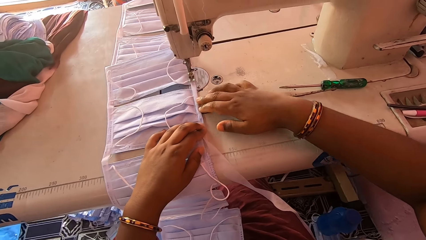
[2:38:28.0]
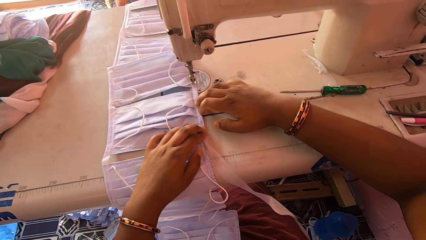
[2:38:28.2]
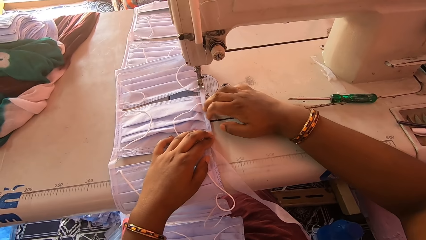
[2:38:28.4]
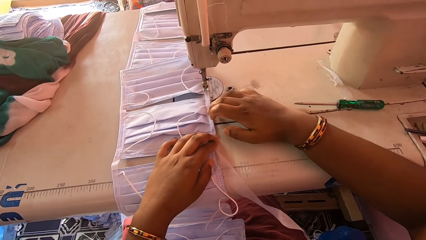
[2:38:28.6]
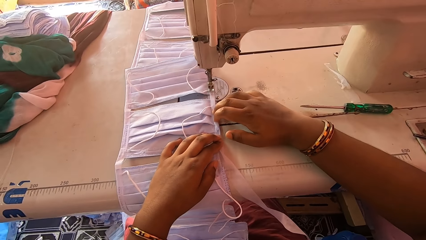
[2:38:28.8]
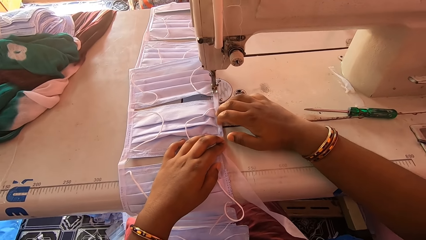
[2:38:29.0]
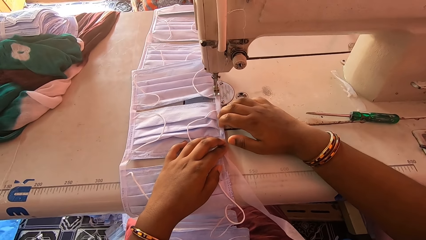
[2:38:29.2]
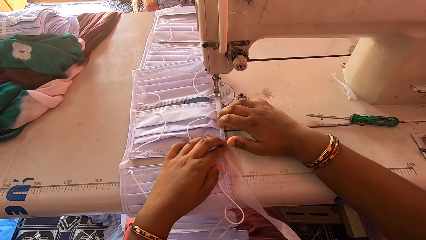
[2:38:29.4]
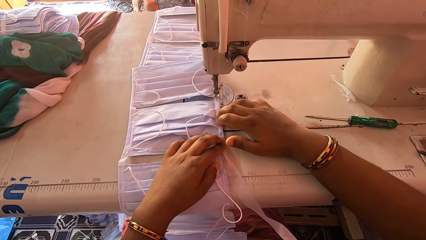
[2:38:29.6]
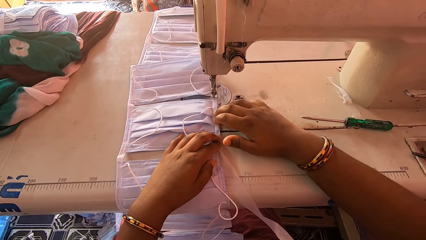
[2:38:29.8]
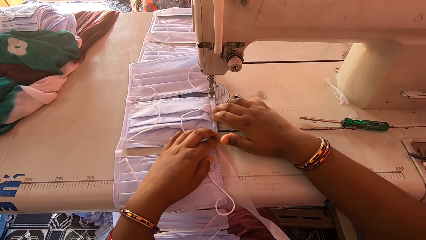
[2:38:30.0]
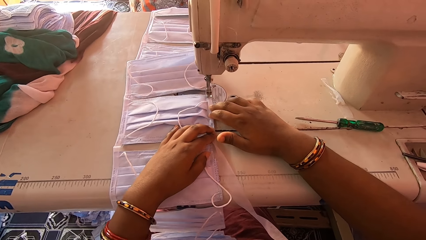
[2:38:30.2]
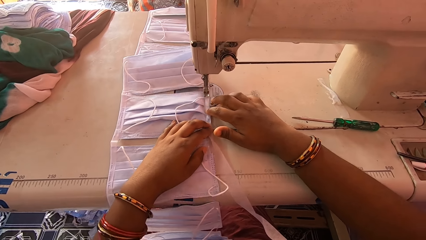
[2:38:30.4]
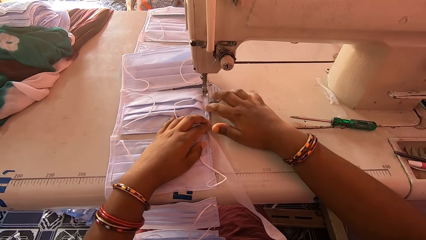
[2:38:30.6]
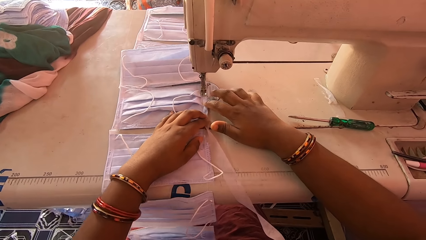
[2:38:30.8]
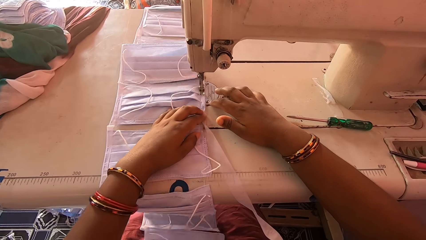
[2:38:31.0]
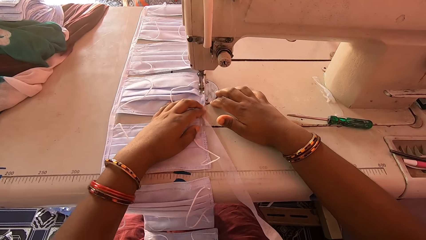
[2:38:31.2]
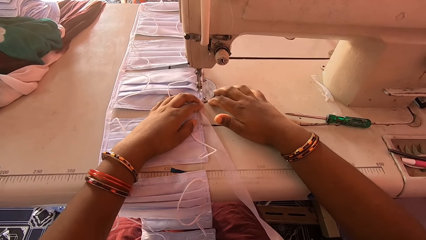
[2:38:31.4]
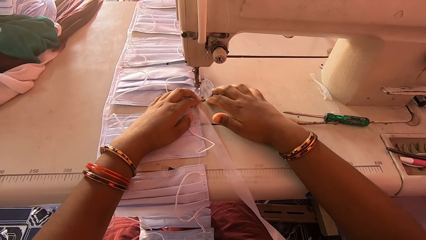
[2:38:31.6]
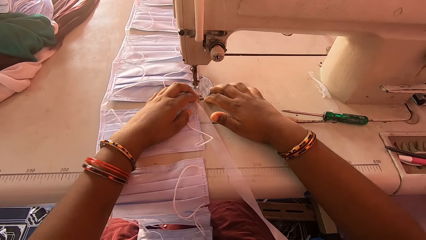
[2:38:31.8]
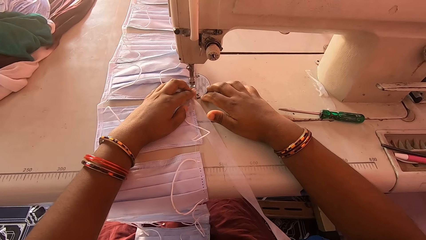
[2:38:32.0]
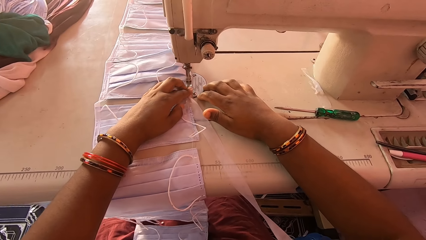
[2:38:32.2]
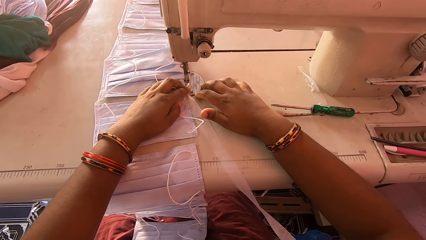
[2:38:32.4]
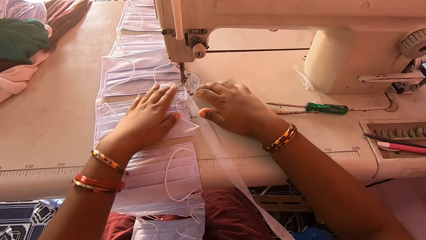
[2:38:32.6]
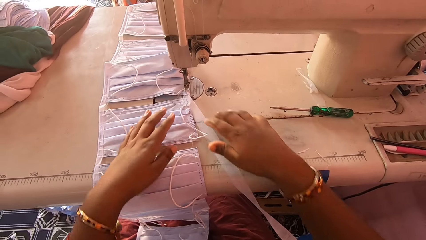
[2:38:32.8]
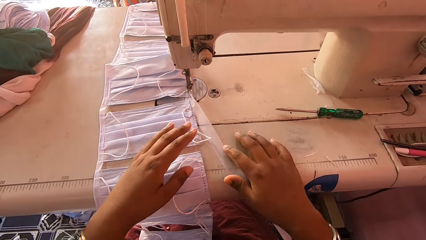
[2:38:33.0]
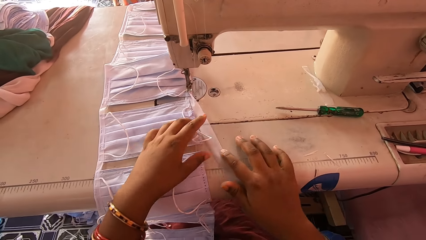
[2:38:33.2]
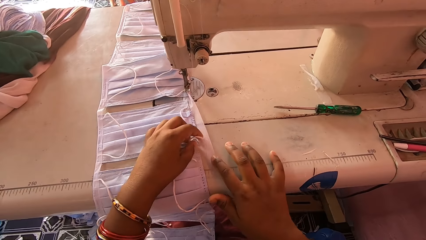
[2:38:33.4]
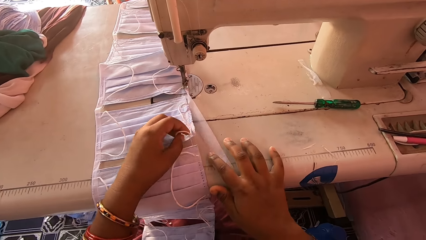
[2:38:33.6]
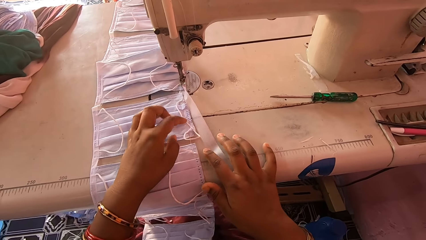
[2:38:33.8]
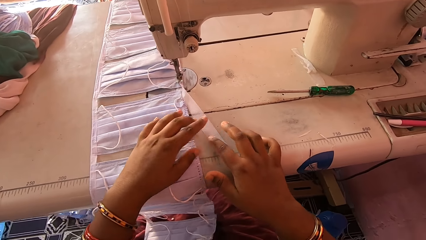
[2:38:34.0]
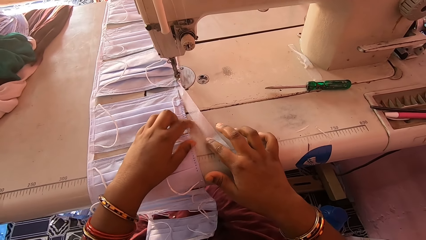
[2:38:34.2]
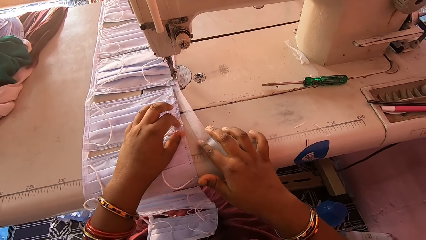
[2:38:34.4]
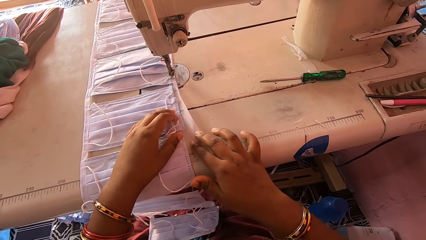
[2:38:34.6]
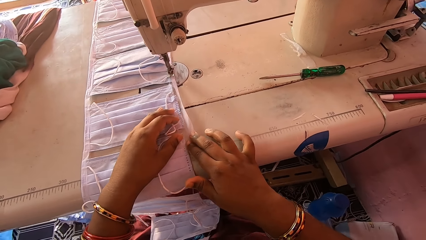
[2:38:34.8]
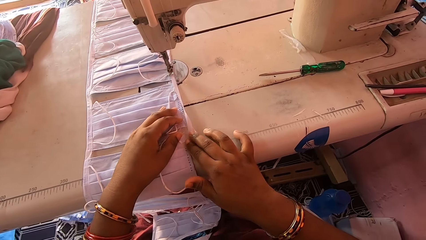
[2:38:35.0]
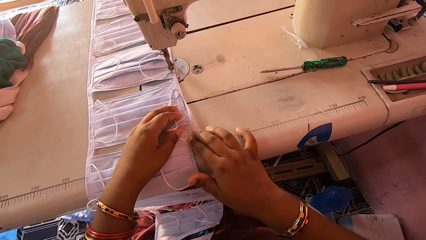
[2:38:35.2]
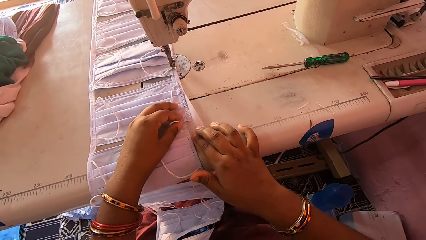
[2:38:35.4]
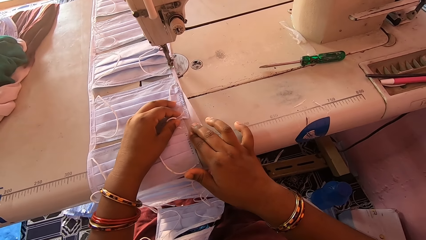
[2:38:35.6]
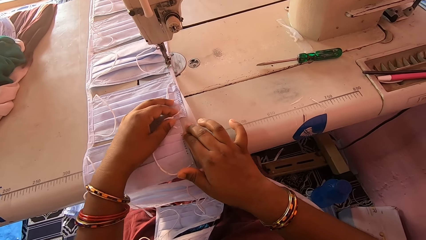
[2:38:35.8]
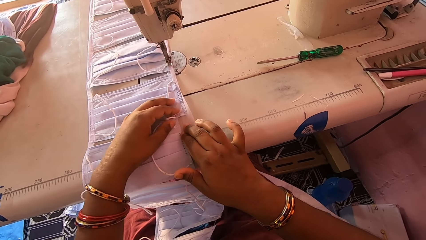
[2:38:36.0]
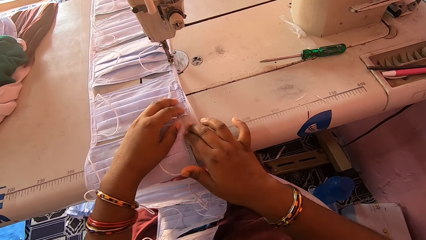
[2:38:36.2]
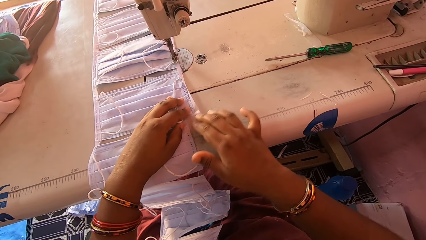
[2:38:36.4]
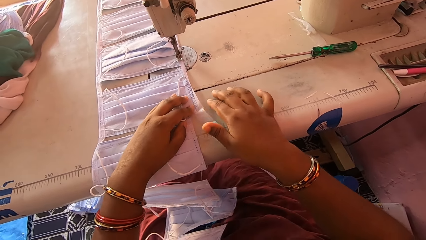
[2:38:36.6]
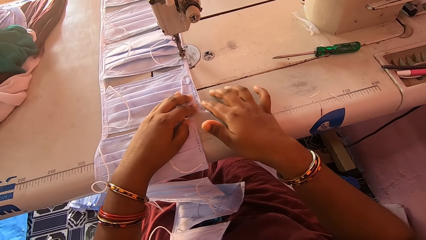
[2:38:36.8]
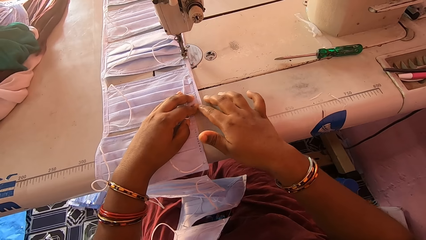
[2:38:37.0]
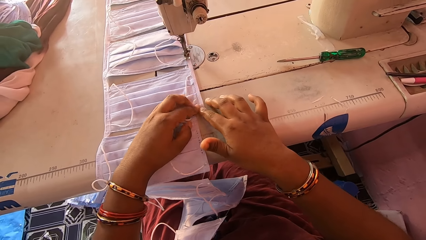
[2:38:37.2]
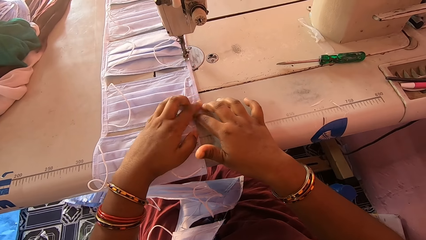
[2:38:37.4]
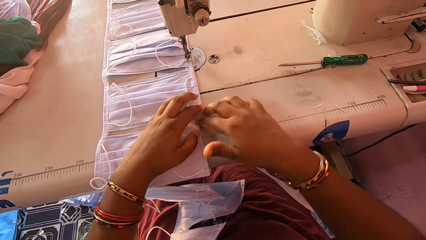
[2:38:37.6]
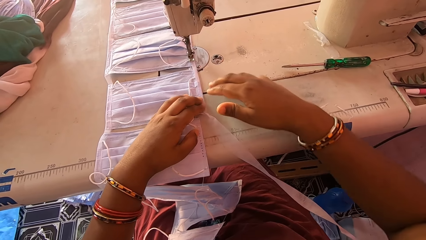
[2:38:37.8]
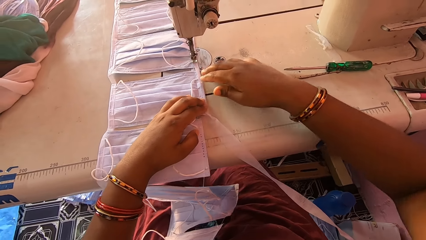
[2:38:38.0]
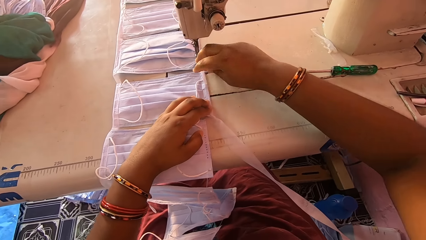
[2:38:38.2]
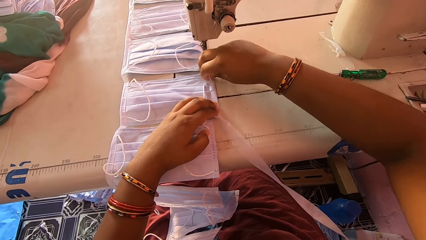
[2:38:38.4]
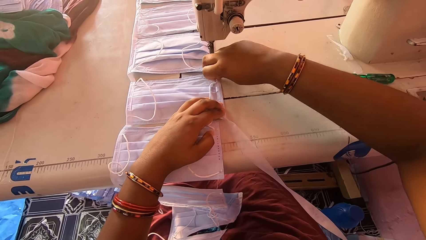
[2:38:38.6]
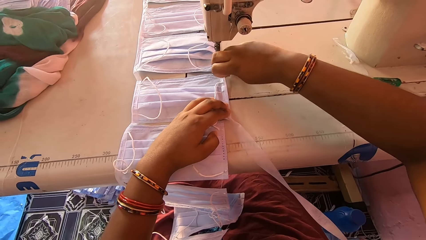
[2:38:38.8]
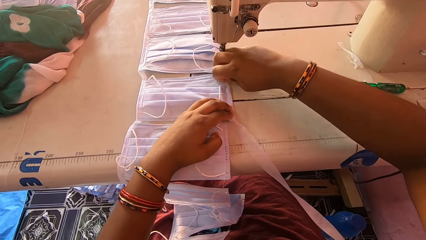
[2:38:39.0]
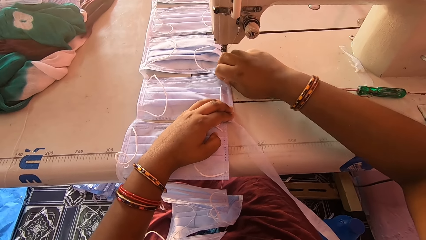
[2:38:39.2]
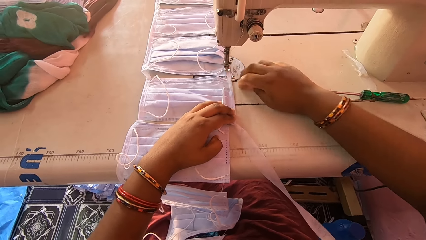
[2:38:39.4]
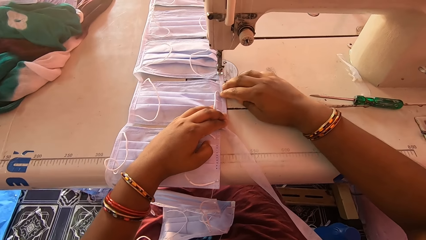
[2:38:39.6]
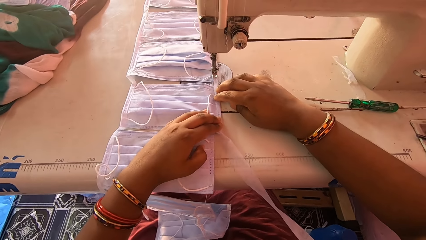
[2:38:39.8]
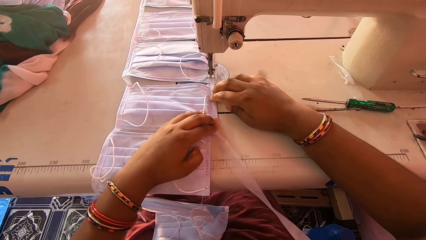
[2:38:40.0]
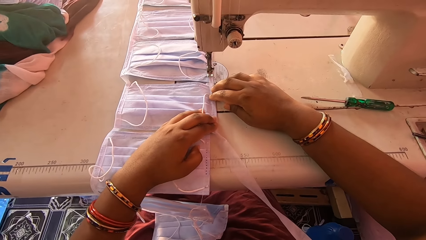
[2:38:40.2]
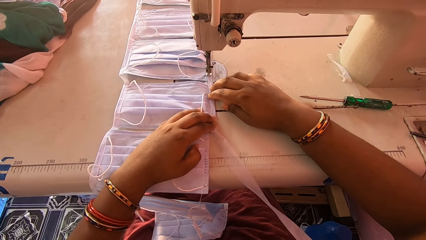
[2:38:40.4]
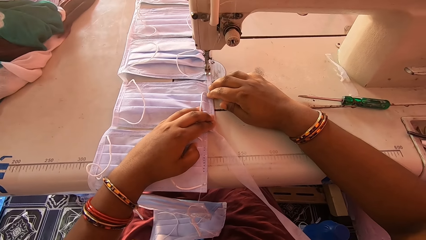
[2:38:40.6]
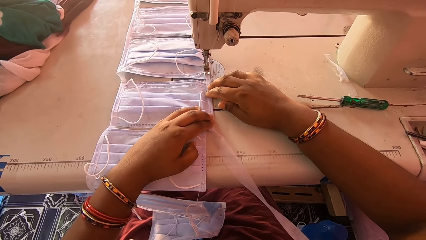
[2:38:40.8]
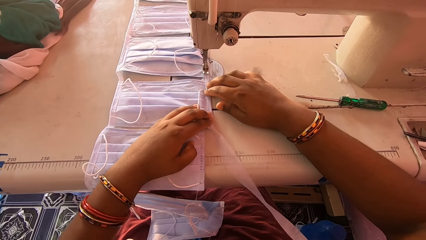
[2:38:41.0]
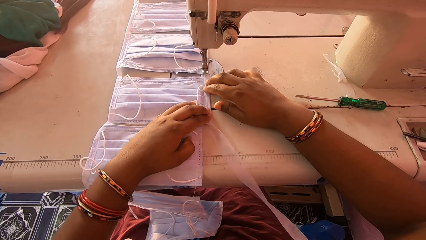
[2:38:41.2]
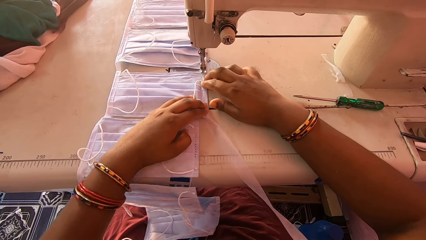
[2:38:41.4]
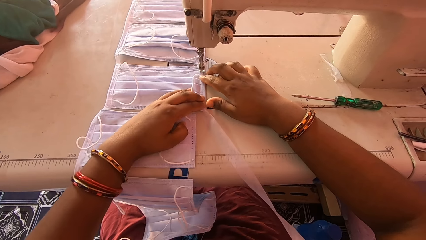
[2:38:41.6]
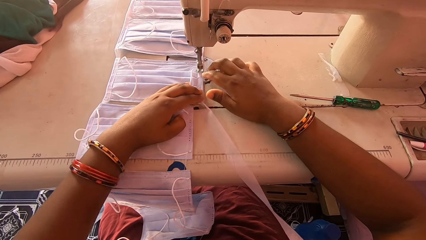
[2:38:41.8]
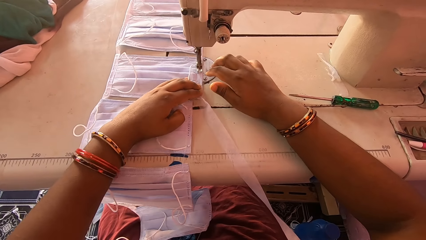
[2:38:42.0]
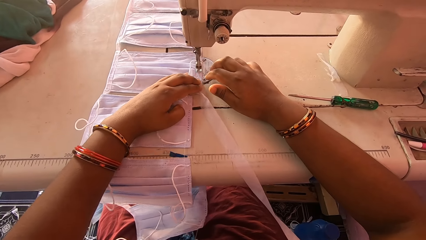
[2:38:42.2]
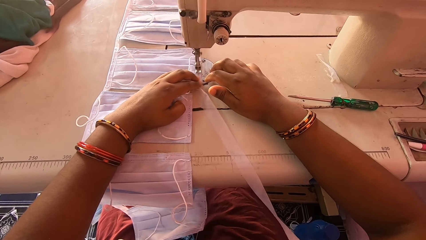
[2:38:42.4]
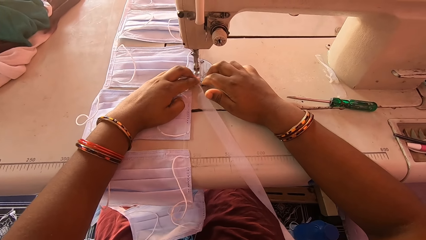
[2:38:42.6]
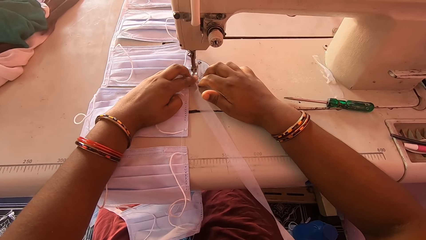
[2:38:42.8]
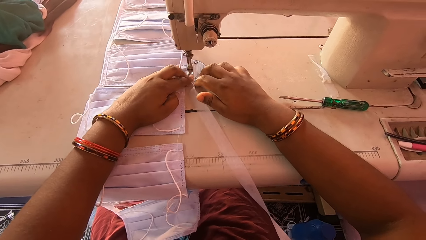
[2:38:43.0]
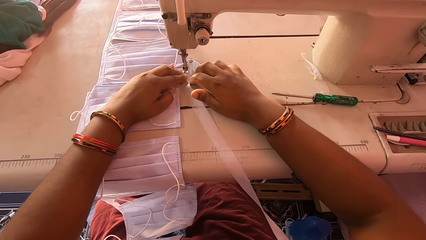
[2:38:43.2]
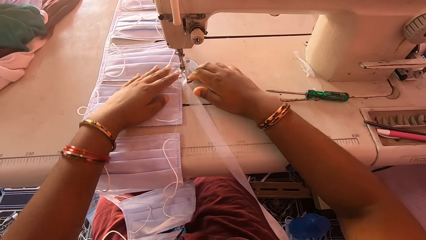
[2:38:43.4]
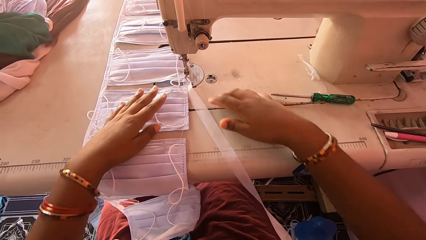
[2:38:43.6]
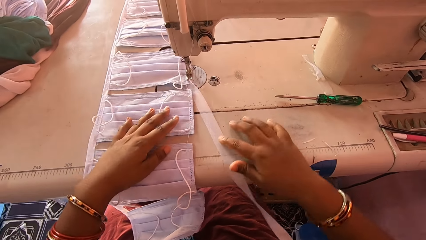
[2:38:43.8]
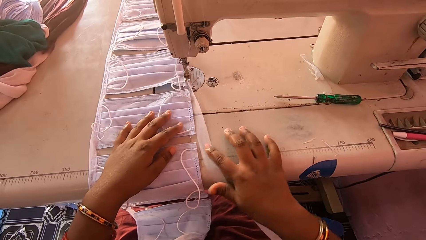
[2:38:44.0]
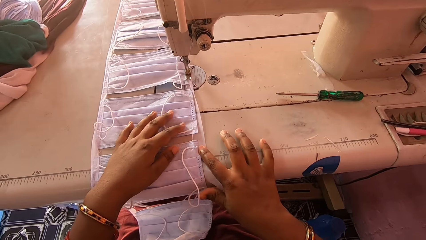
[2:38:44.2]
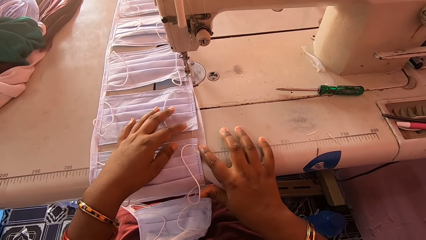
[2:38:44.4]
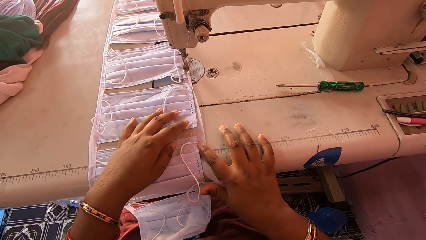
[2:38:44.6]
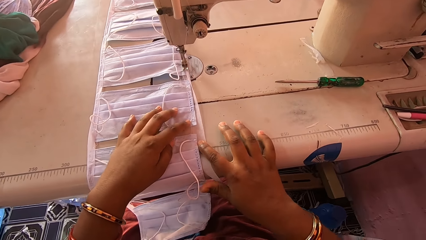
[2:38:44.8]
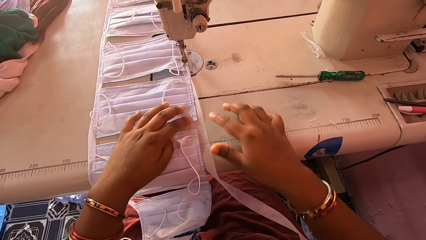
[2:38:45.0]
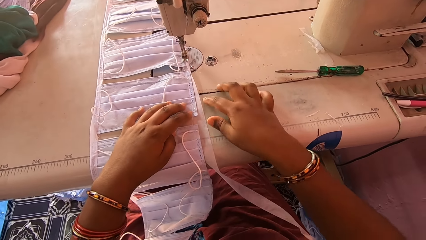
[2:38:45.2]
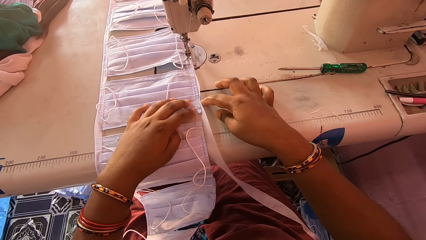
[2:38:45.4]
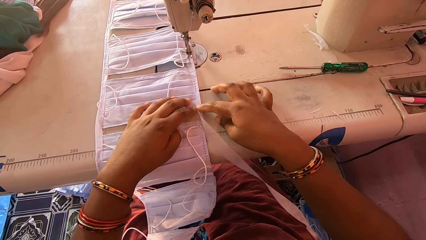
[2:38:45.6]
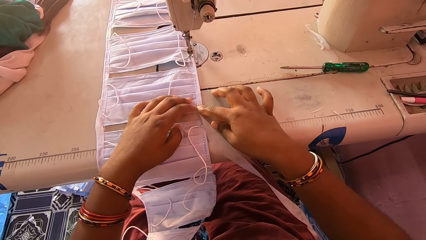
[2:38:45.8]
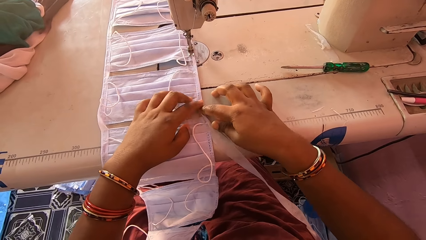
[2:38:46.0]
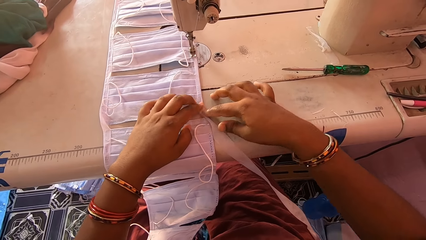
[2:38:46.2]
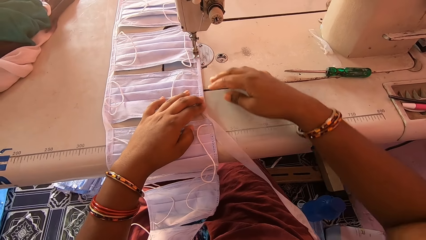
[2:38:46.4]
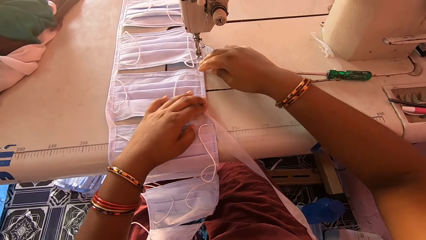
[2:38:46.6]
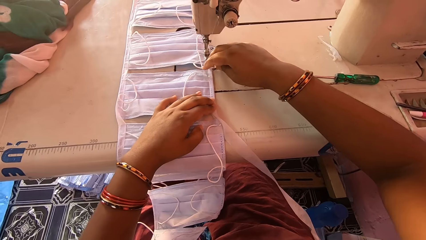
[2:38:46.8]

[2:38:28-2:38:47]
The camera wearer sews the nose mask with the sewing machine. She folds the stay tape around the edge of a nose mask with her hands. She aligns face masks. She sews the nose mask with the sewing machine. She folds the stay tape around the edge of a nose mask with her hands. She aligns the face masks.
